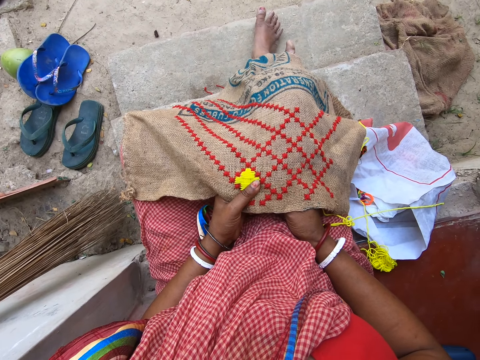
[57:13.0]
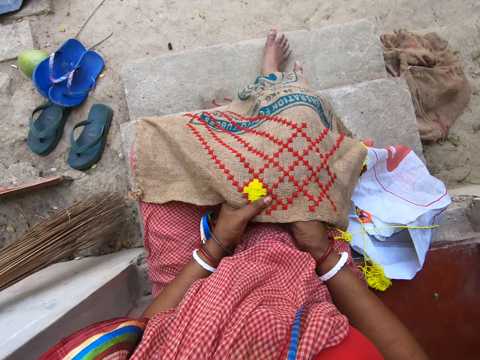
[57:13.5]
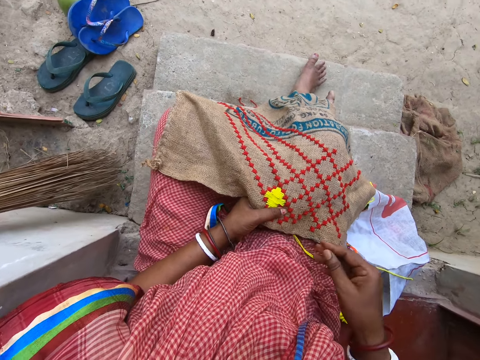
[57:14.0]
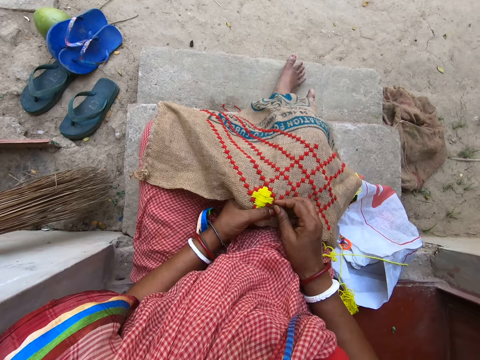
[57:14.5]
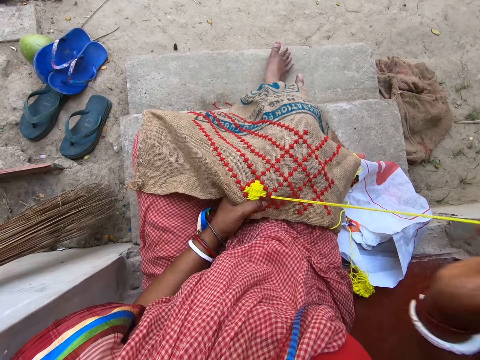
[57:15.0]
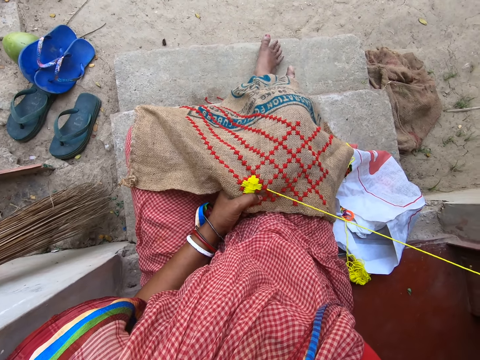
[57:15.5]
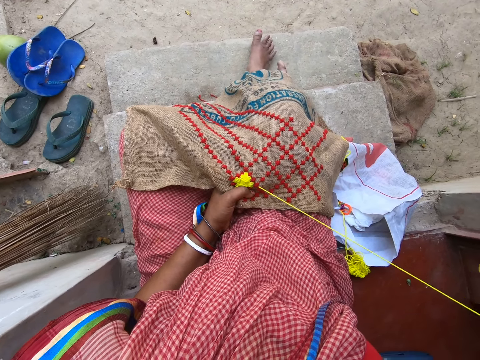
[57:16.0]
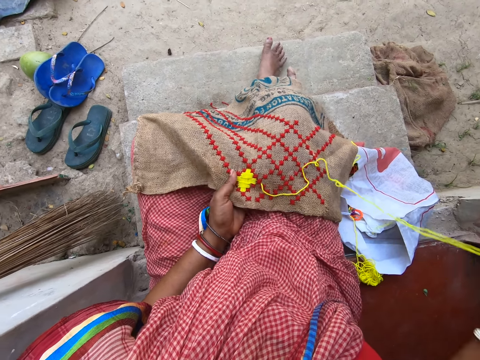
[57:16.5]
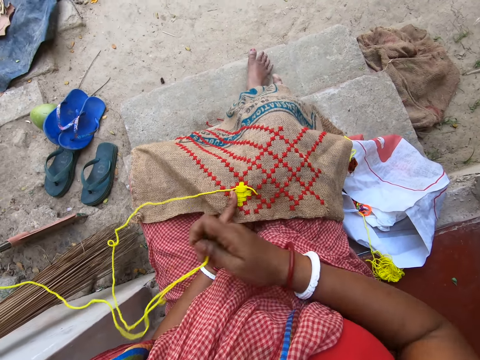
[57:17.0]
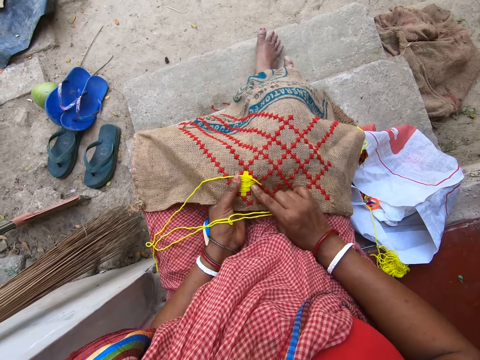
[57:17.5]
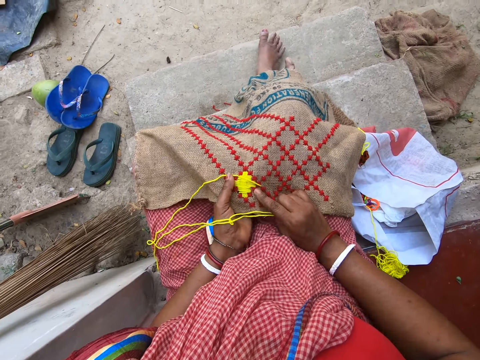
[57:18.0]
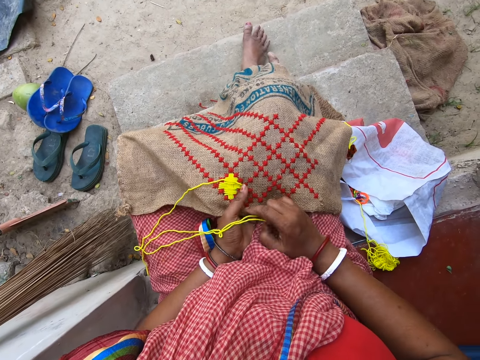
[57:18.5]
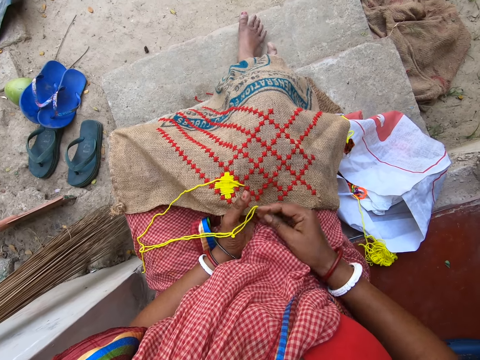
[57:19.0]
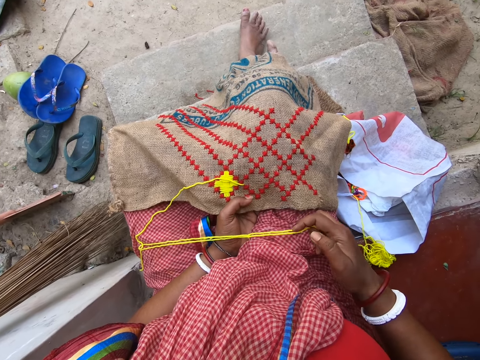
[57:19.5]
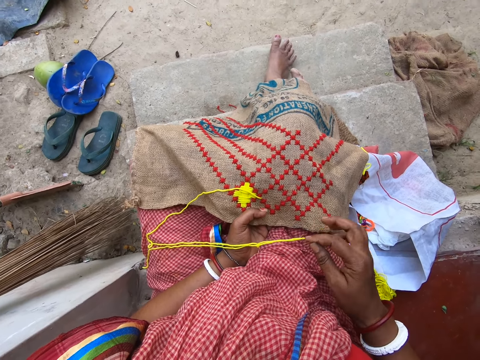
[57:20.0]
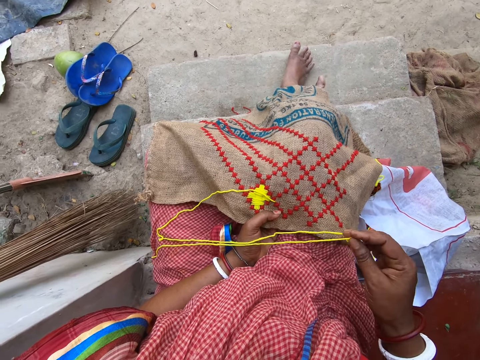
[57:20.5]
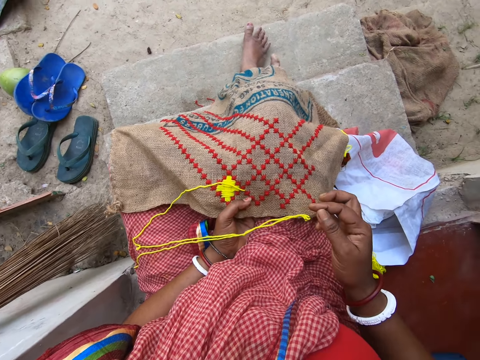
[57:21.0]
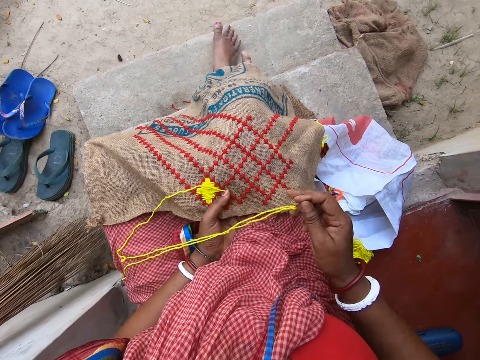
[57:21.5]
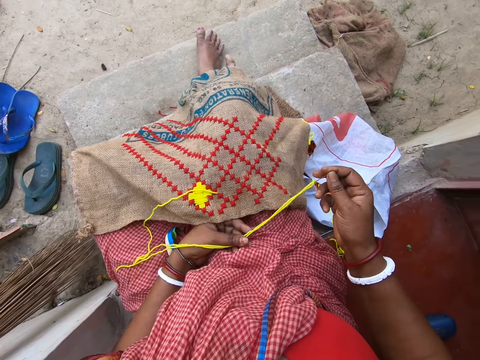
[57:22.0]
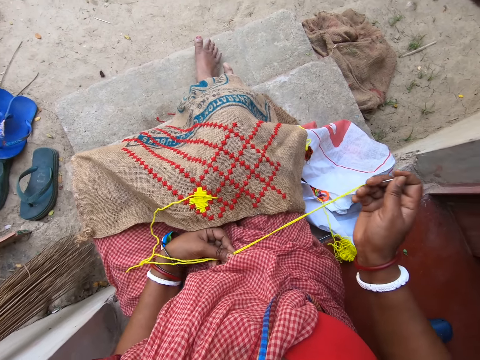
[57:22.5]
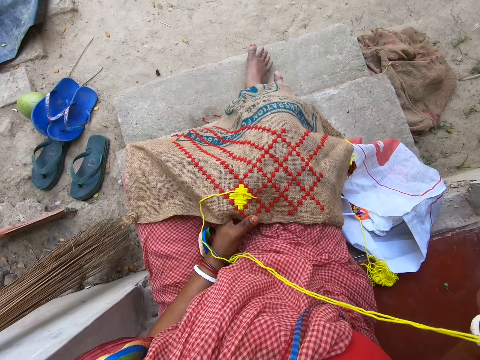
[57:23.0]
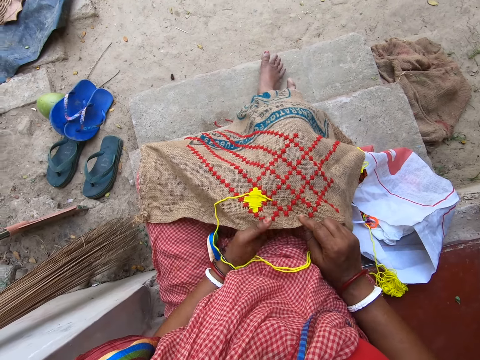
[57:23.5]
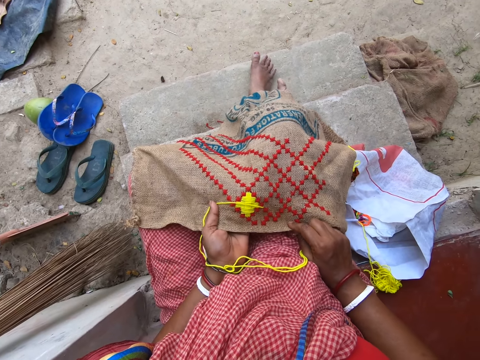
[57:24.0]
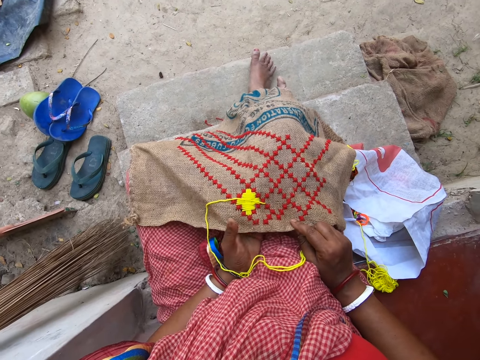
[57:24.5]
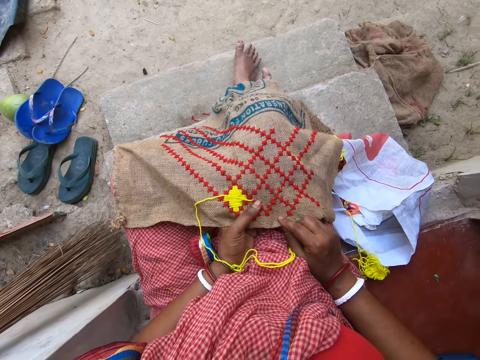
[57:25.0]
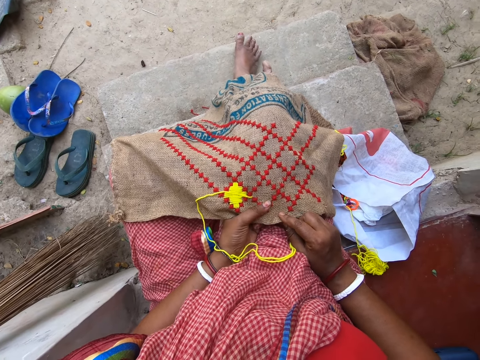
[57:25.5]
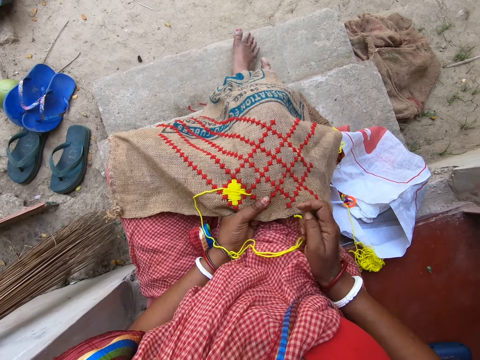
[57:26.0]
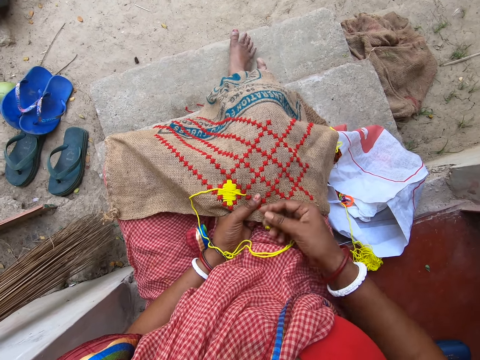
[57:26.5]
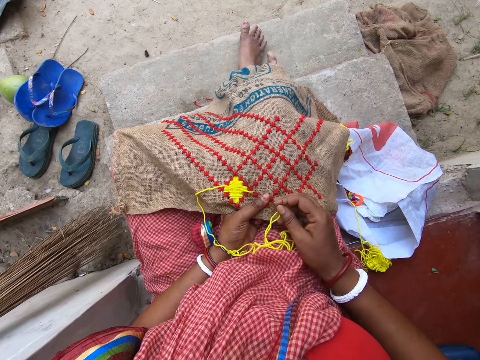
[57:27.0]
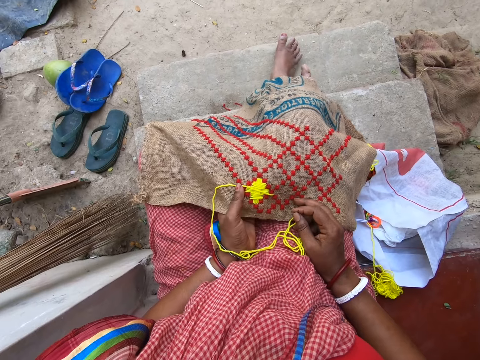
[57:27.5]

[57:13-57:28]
The camera wearer pulls the wool with both hands. They interact with a woman. They hold the piece of material with both hands.

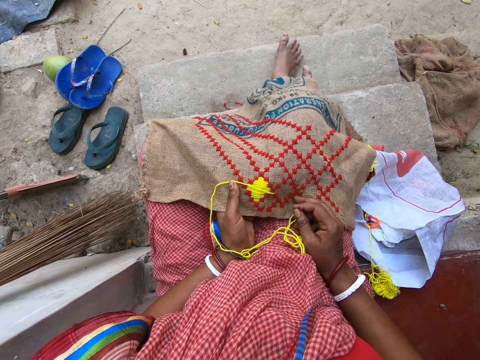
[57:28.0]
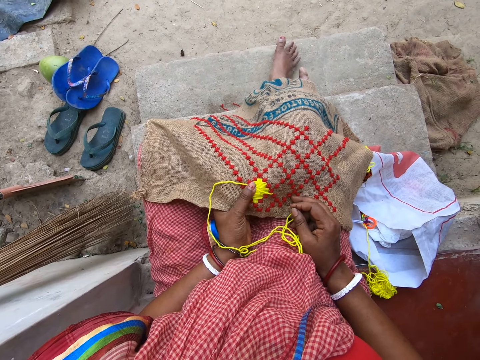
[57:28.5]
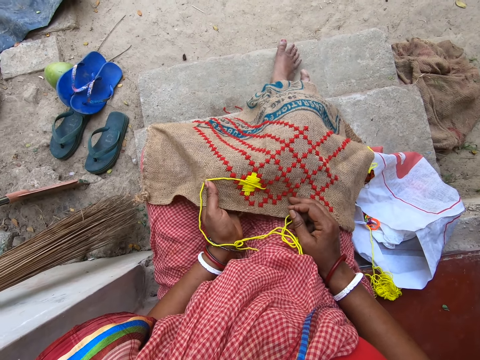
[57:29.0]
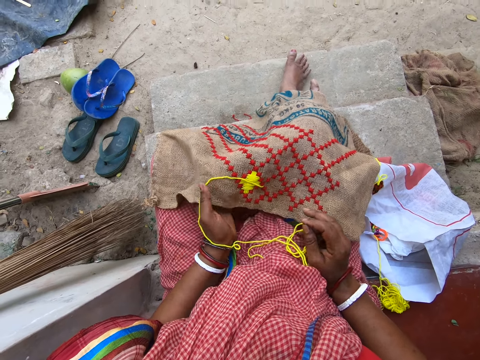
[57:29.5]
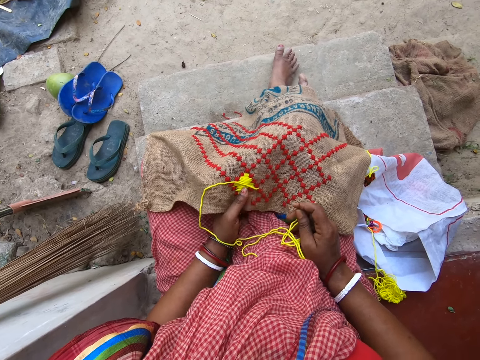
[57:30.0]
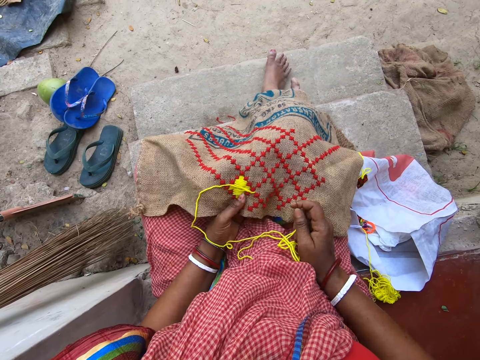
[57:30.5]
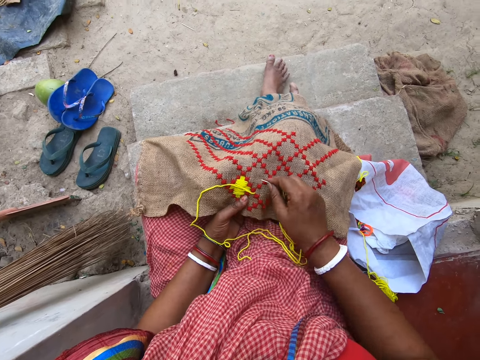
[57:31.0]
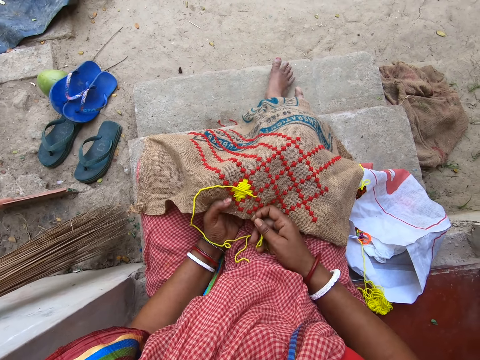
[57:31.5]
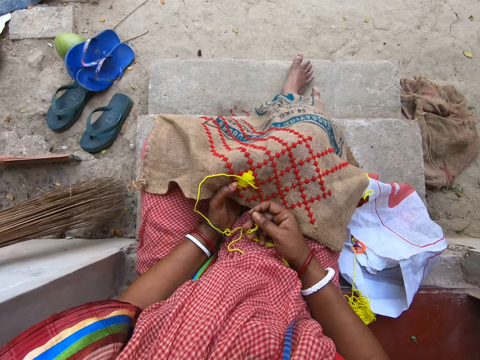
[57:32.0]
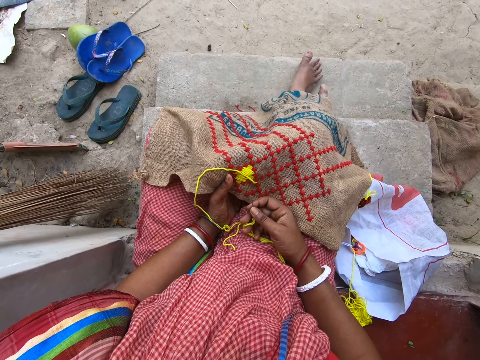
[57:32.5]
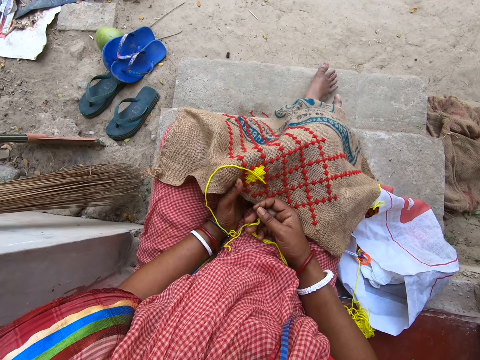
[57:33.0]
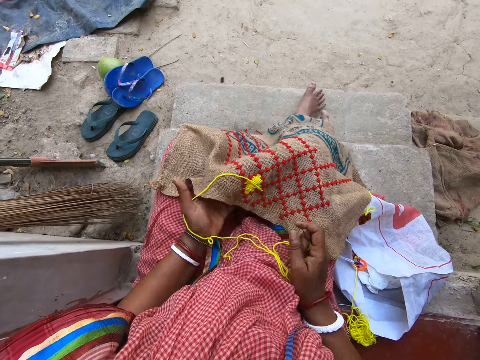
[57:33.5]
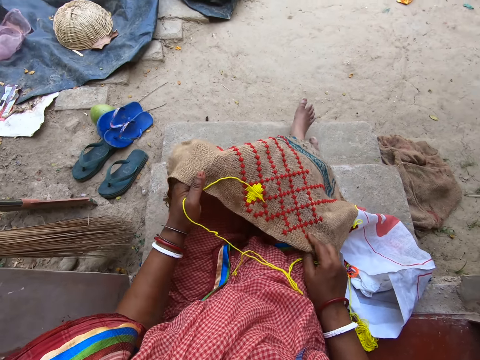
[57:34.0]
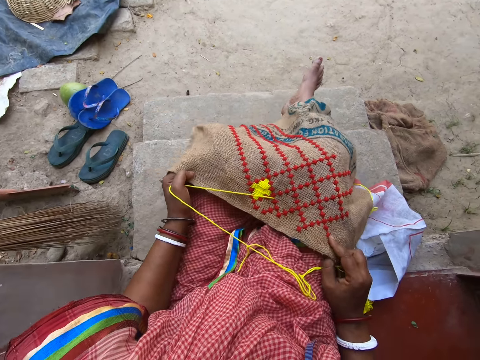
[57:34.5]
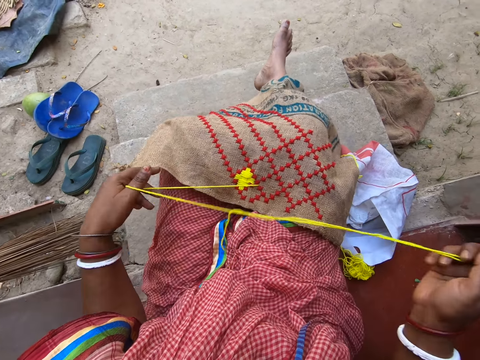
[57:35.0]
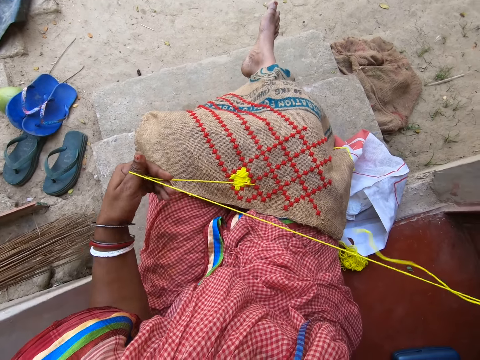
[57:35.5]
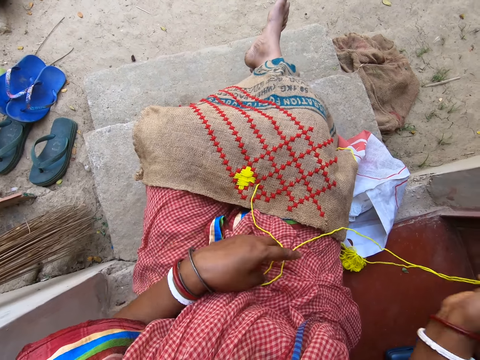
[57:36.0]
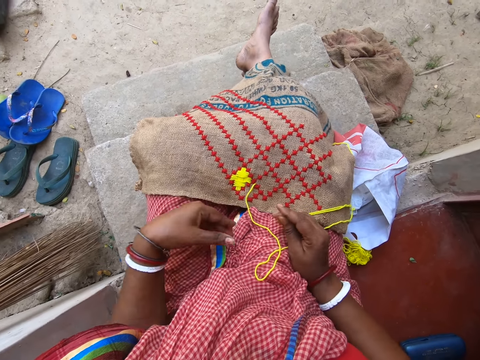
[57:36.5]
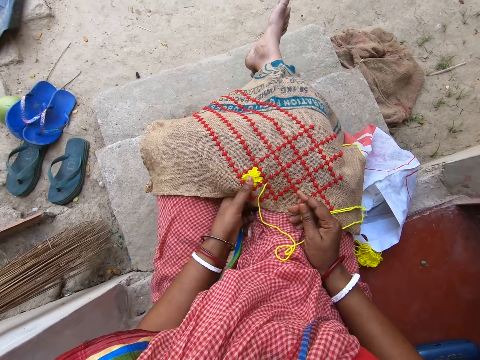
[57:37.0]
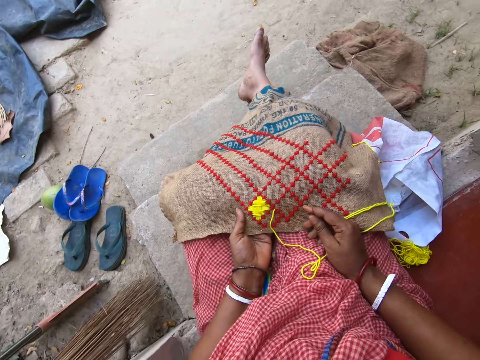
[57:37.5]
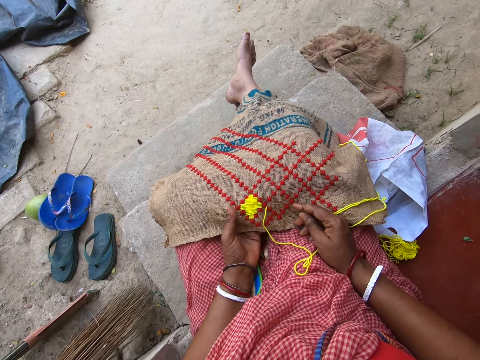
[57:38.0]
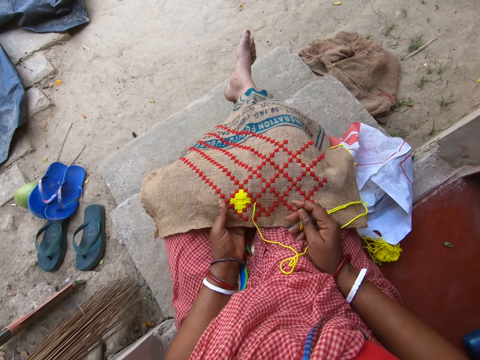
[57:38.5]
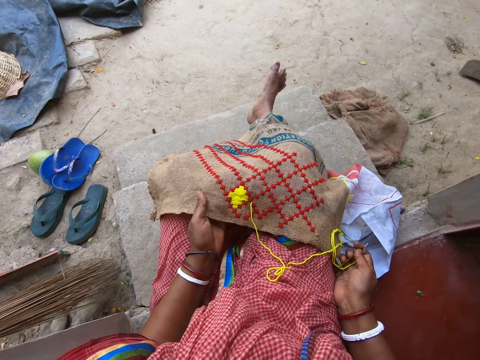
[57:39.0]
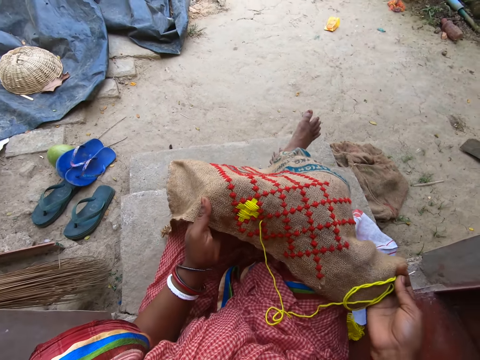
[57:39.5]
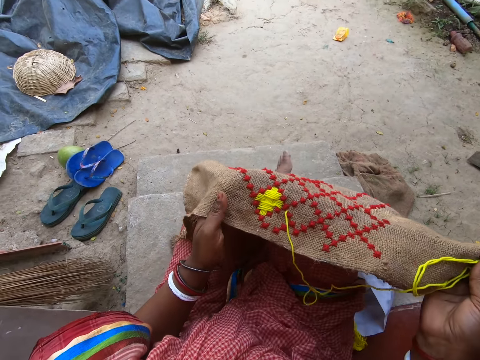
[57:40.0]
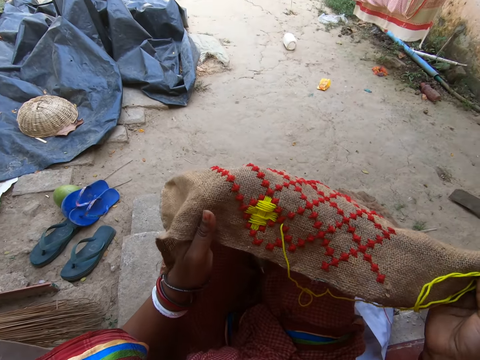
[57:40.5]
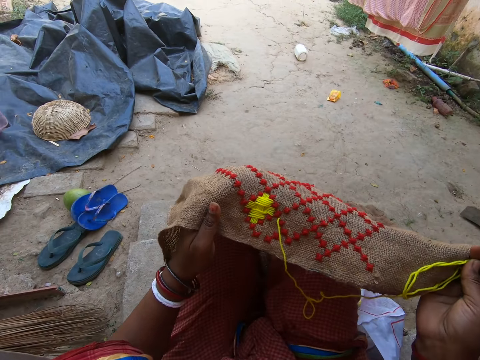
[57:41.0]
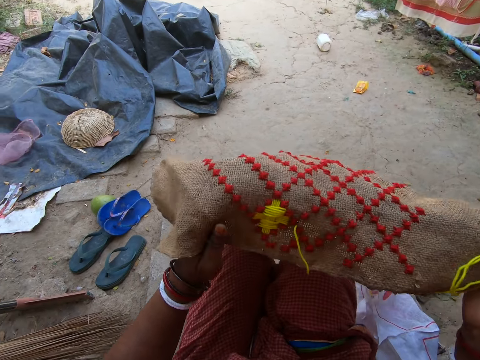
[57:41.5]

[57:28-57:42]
The camera wearer holds the sack gently. She converses with a woman. She pulls the wool with both hands. She raises the piece of material with both hands. She puts her knees up.
